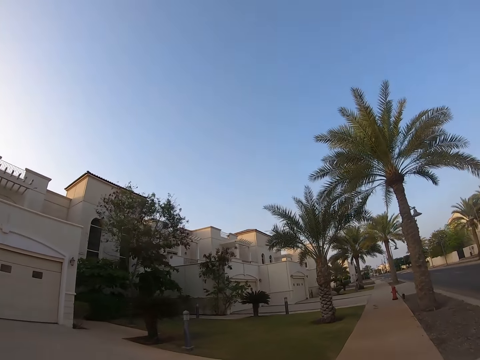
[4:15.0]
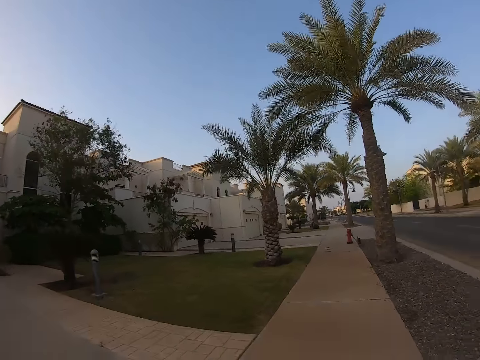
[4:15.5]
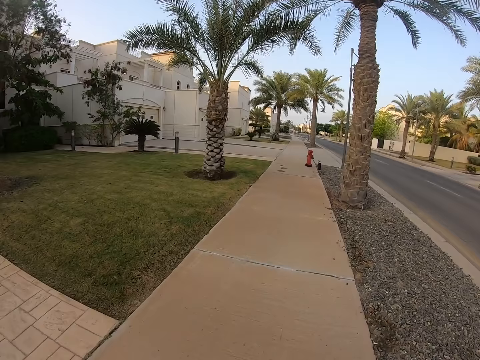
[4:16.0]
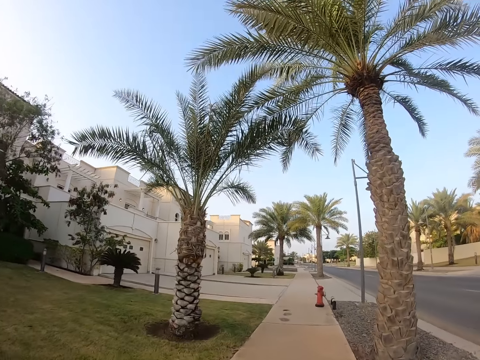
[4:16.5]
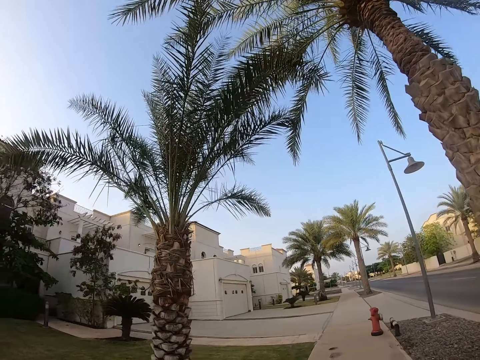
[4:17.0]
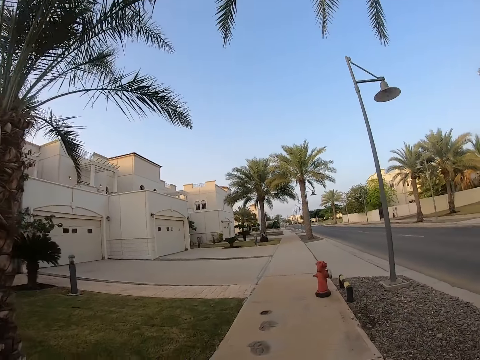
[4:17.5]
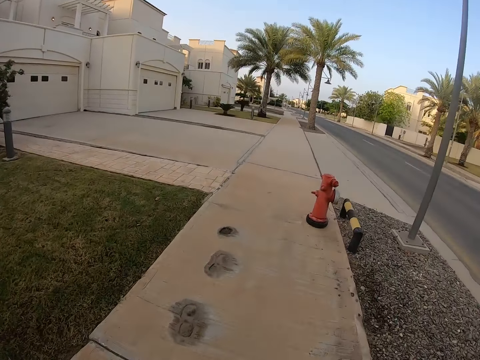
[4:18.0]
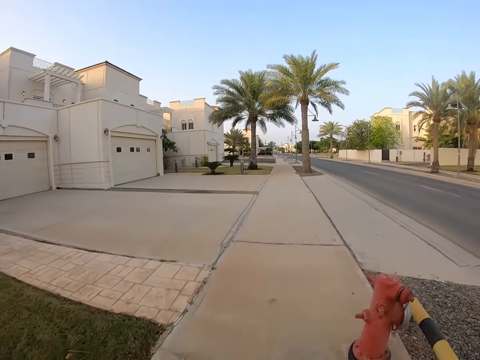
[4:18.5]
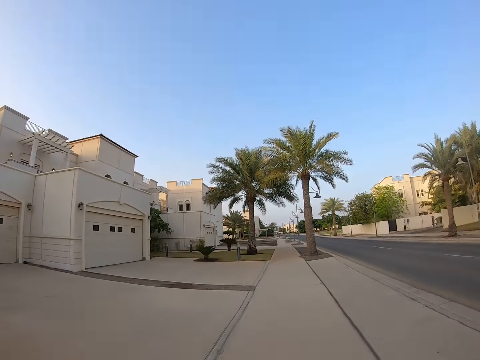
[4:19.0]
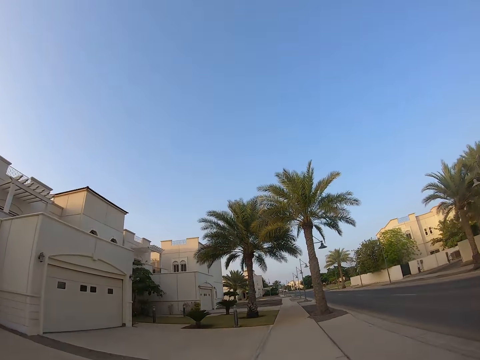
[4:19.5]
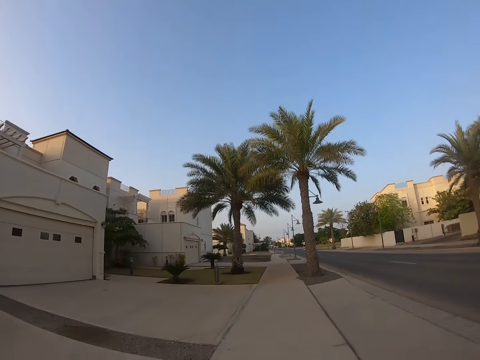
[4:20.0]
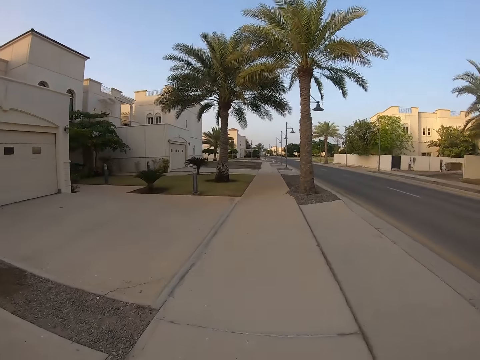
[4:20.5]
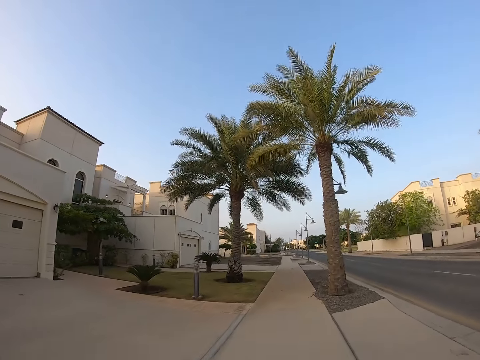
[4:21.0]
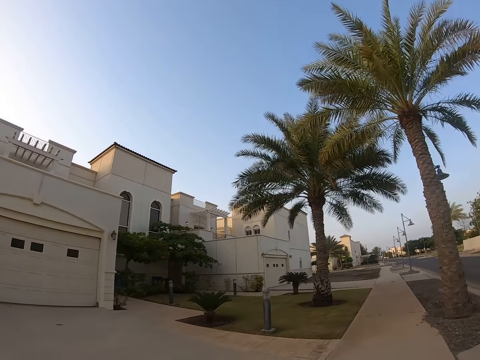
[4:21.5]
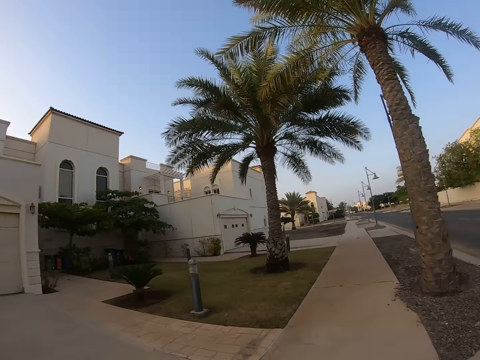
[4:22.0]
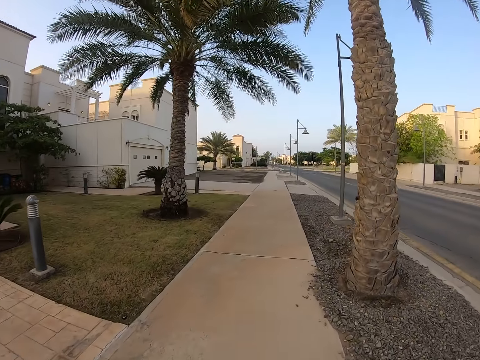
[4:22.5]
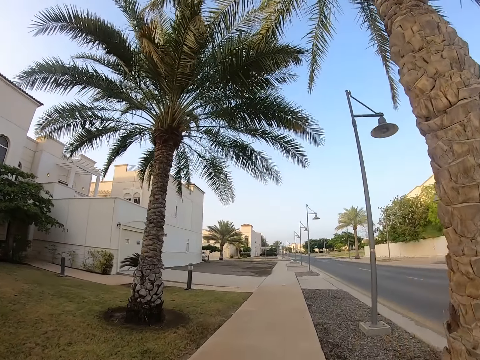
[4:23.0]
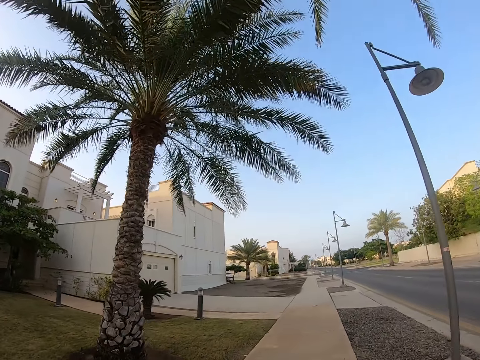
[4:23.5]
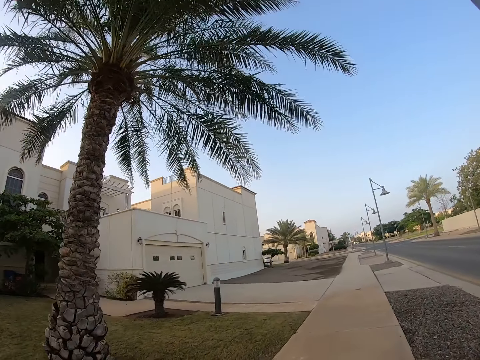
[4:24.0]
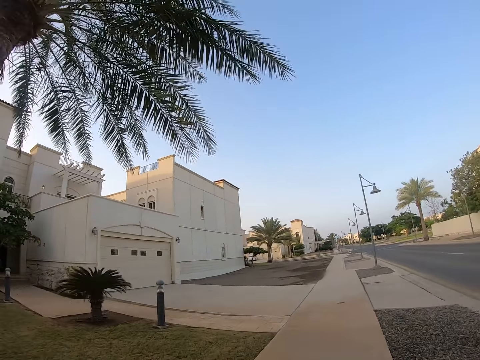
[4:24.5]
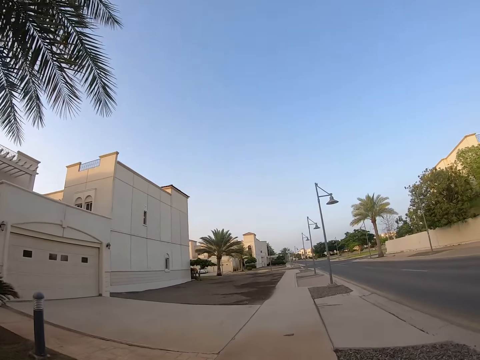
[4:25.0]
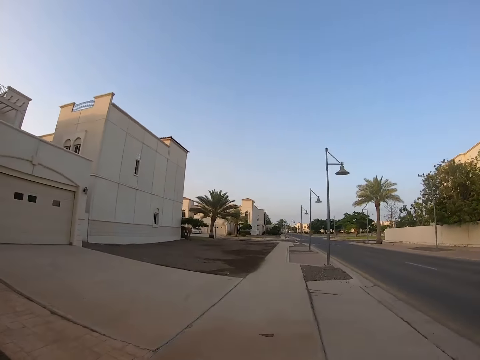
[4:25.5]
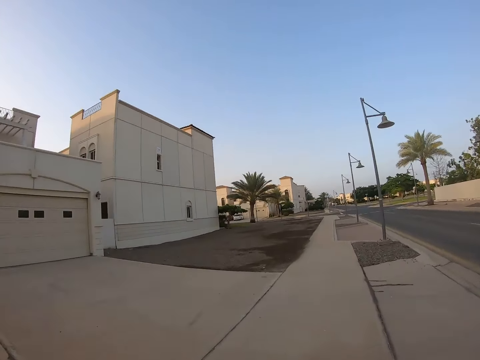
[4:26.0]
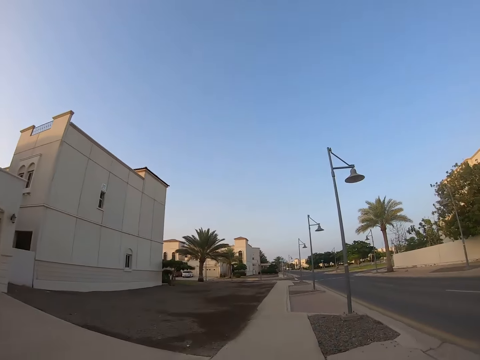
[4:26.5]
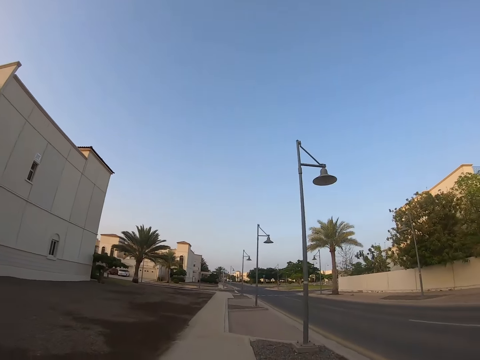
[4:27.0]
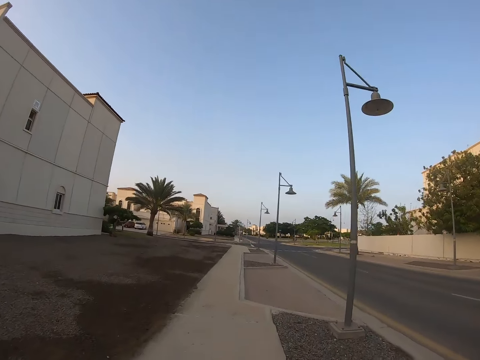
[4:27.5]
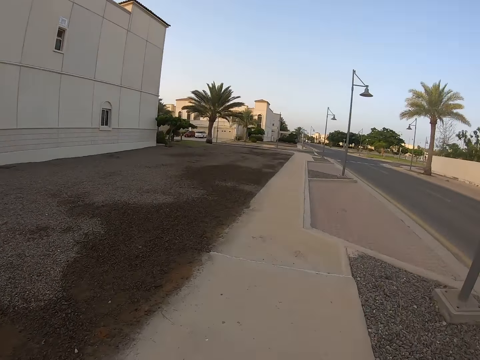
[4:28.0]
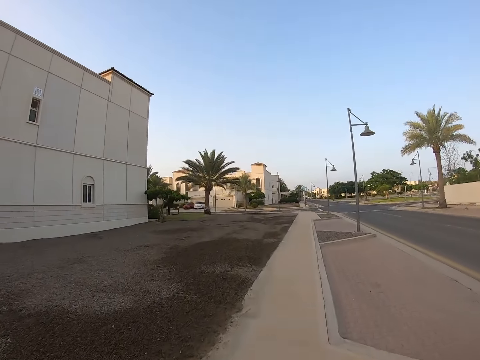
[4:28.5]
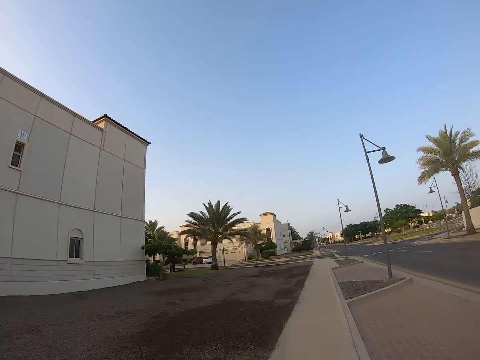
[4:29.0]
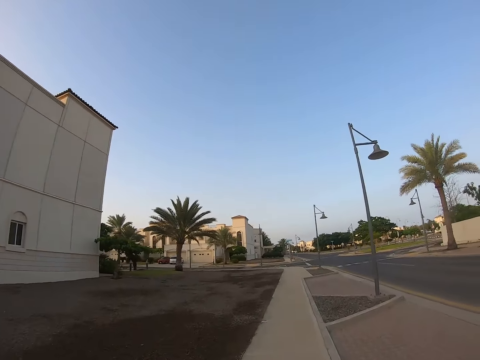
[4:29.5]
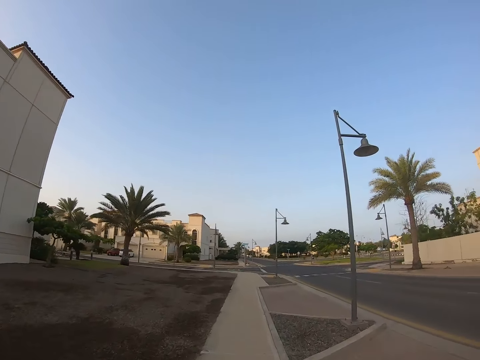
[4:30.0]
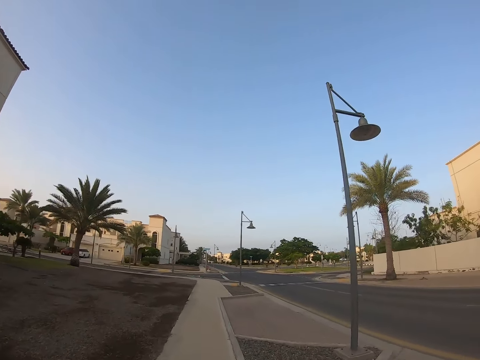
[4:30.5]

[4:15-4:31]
The camera wearer runs on the pavement. They look around. They run on the pavement.

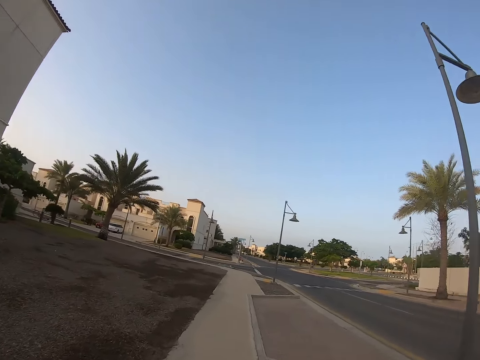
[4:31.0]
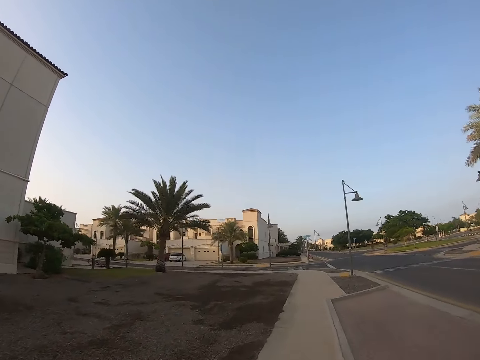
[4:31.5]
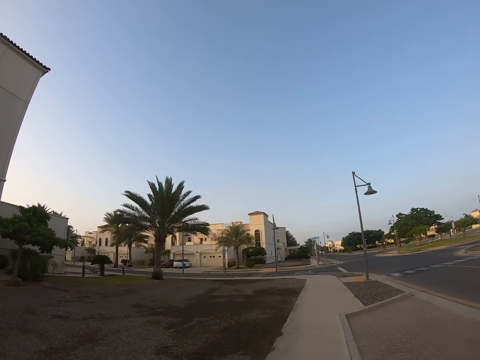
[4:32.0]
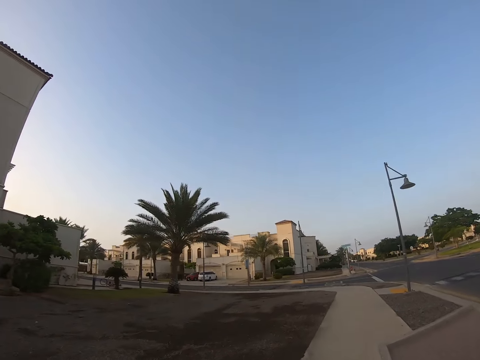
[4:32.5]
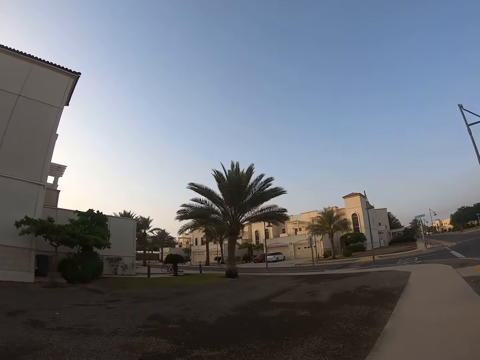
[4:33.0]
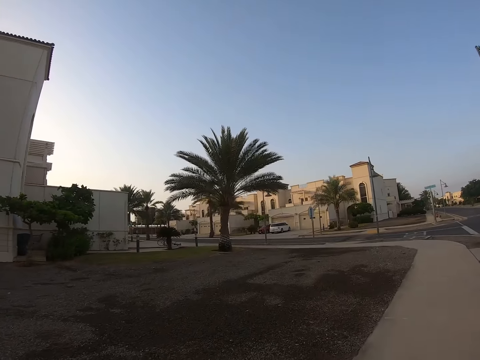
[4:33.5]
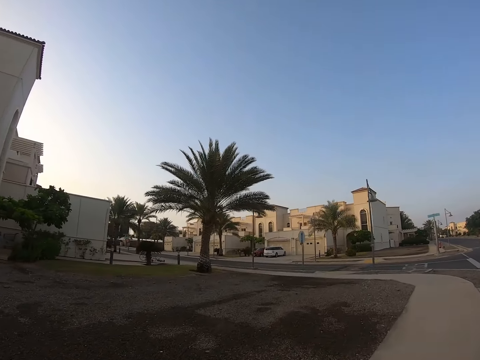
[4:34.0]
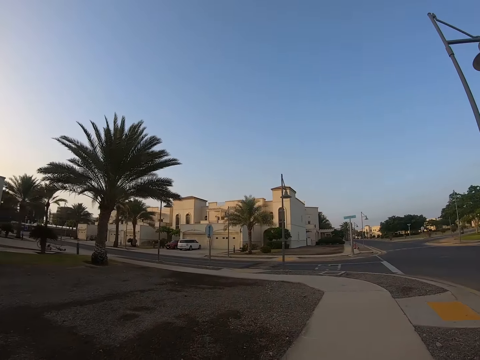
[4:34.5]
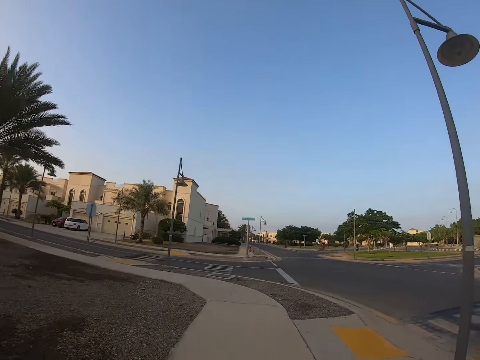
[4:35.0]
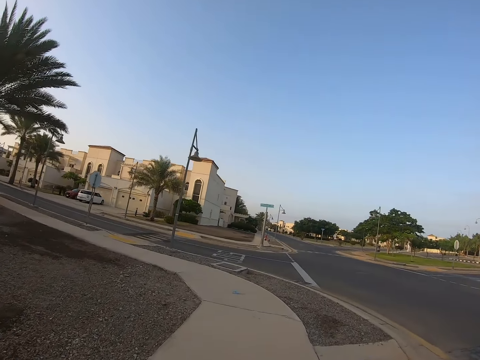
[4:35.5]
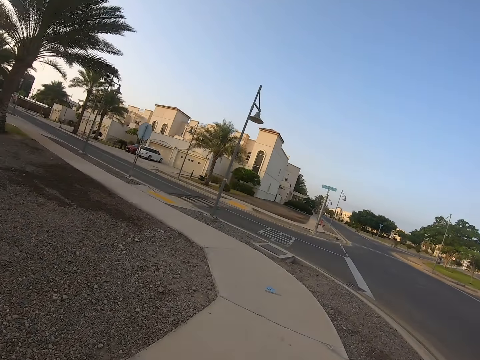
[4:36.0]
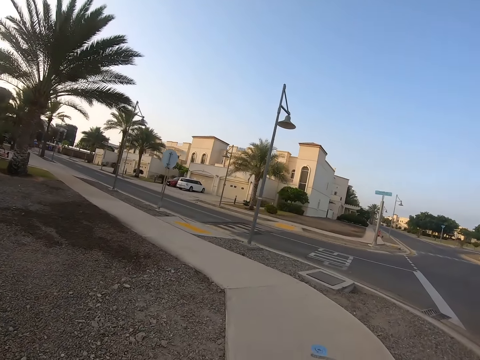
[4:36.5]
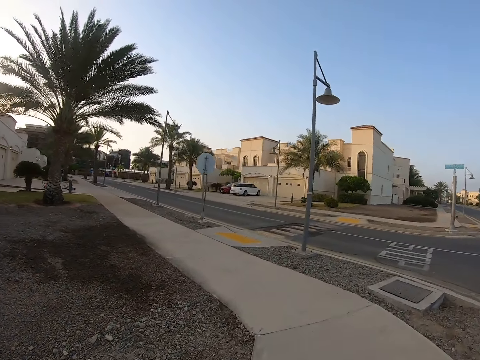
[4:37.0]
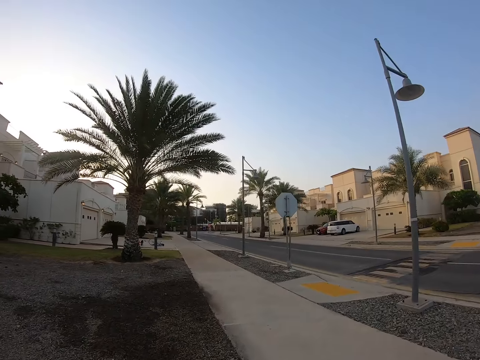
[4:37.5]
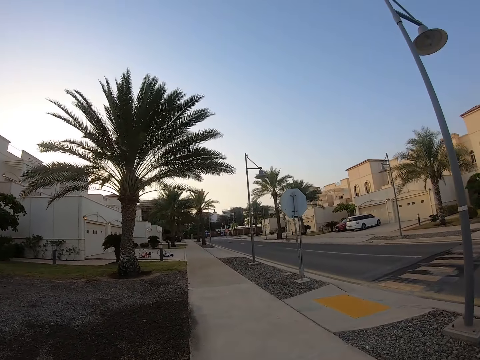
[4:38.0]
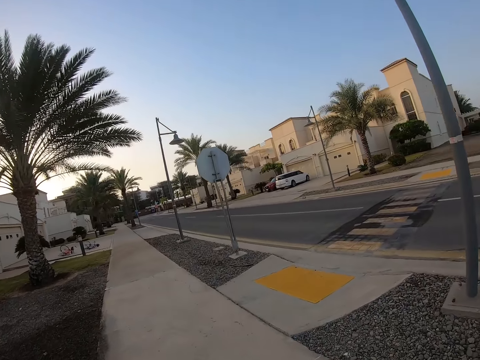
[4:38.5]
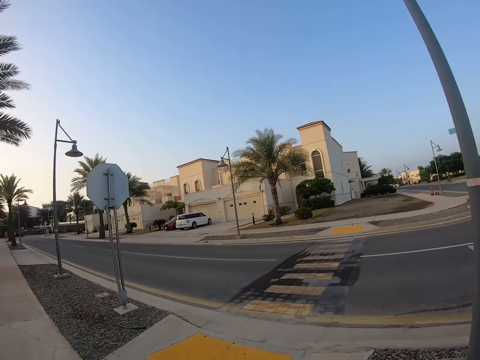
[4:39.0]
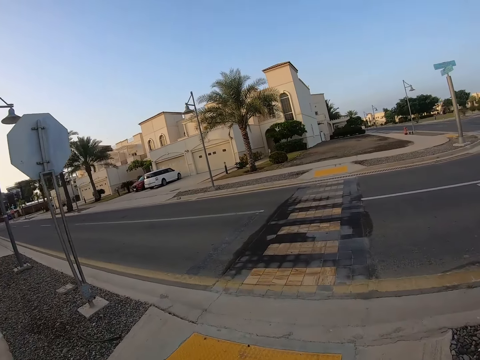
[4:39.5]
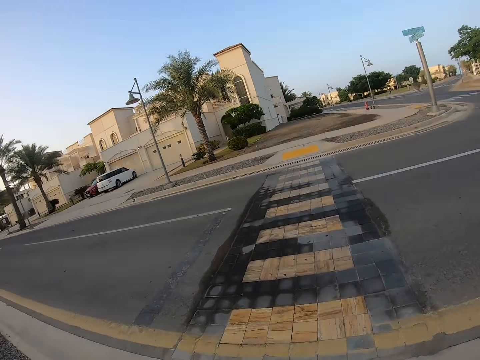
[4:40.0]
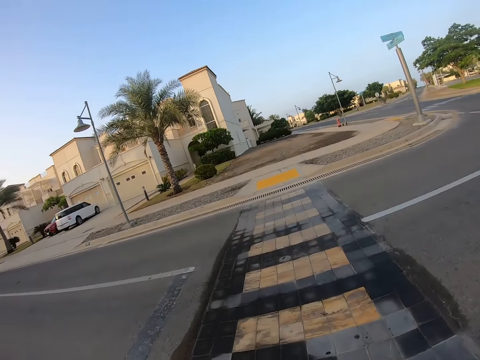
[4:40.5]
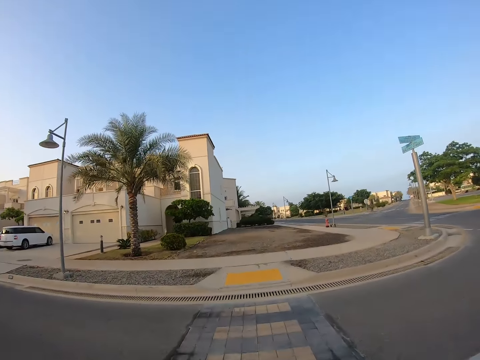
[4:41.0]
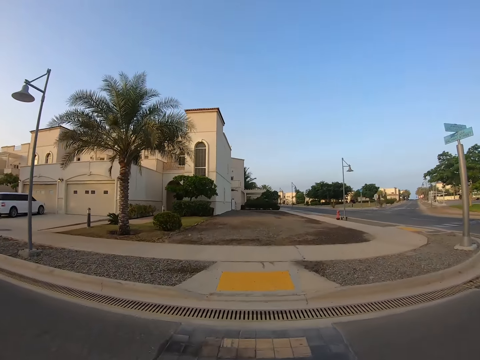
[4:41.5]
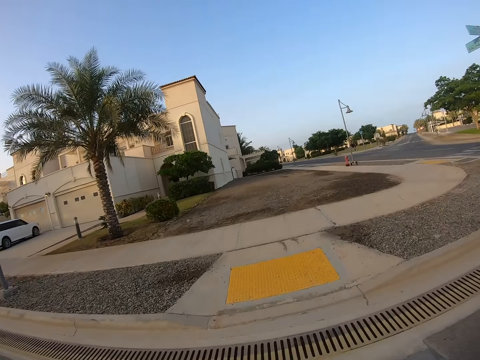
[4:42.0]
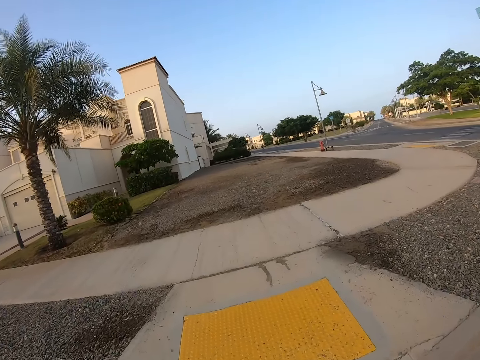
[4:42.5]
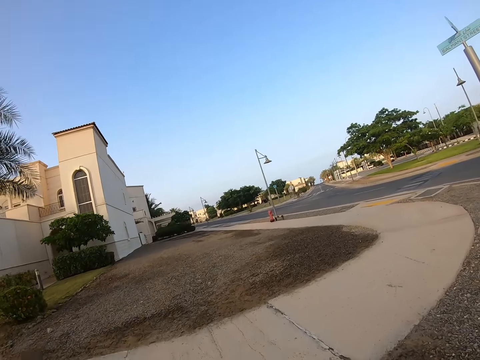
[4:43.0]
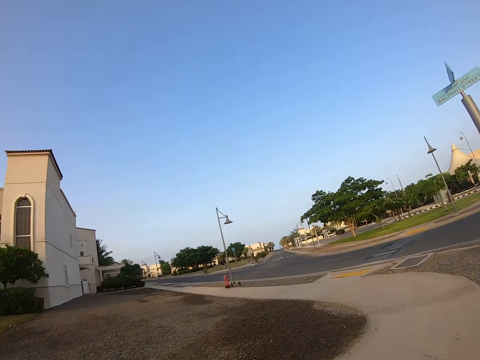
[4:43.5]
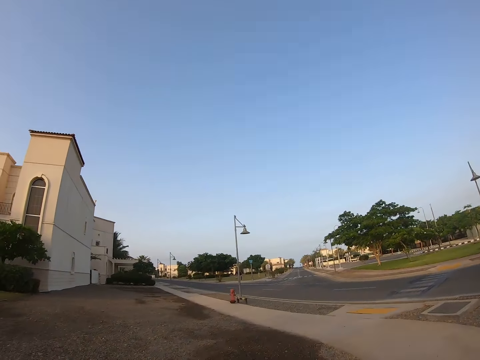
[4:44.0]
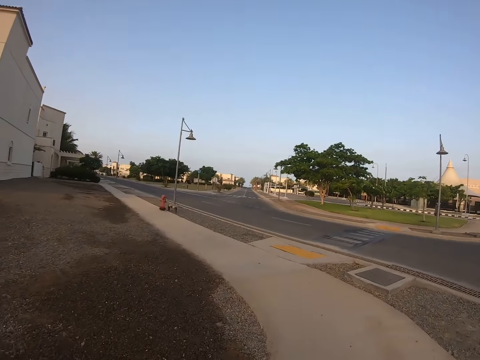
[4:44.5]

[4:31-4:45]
The camera wearer looks around. They run on the pavement. They turn around. They run on the pavement. They run on the road. They run on the pavement.
